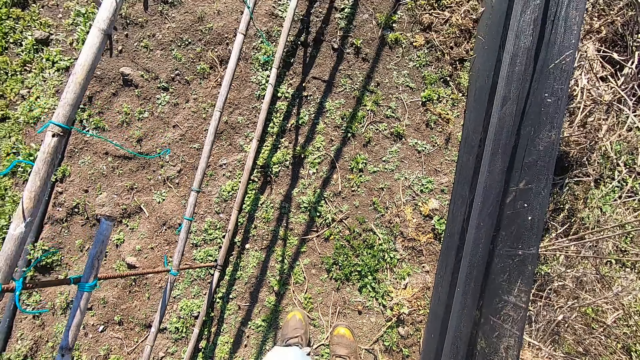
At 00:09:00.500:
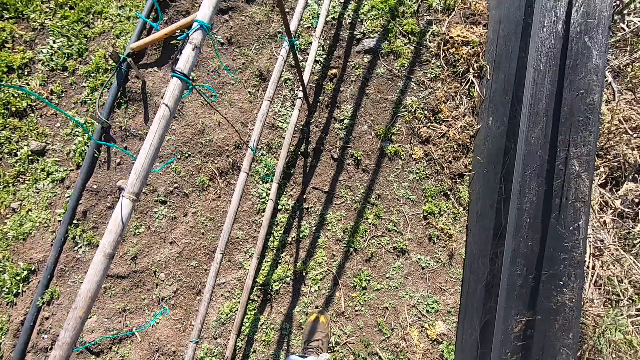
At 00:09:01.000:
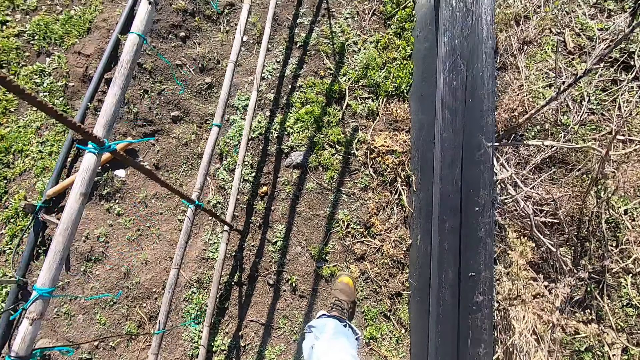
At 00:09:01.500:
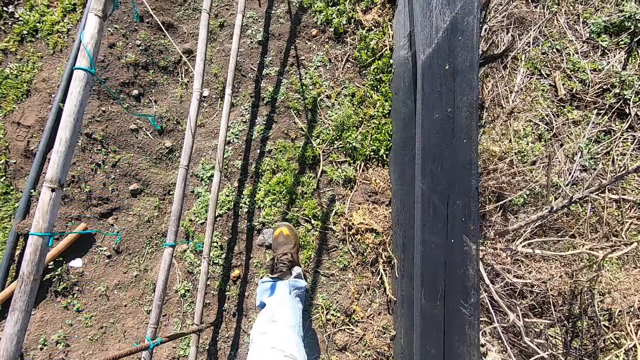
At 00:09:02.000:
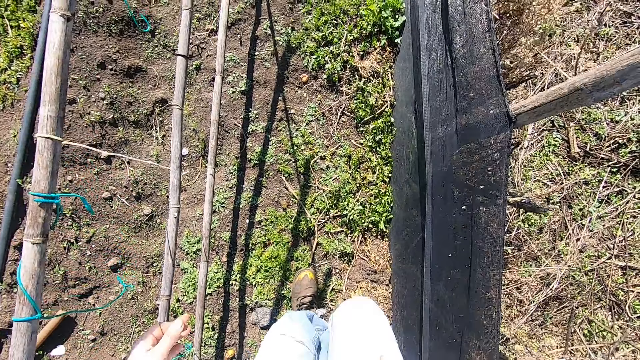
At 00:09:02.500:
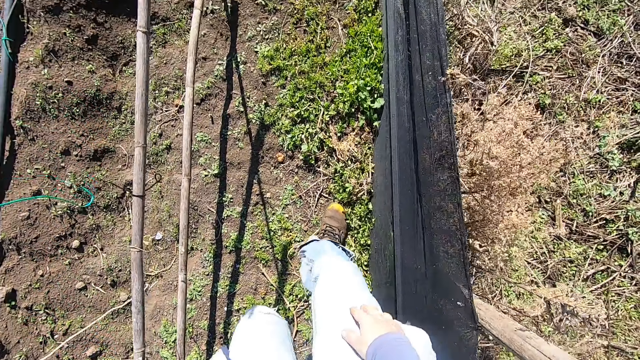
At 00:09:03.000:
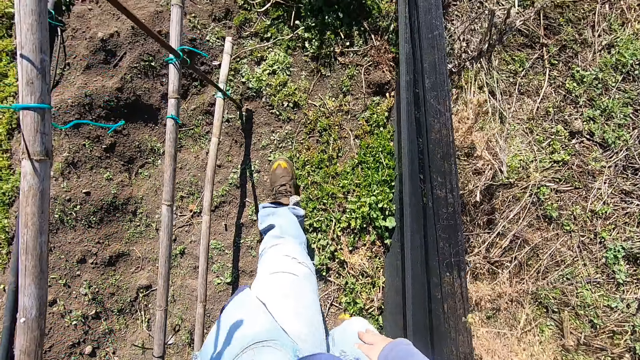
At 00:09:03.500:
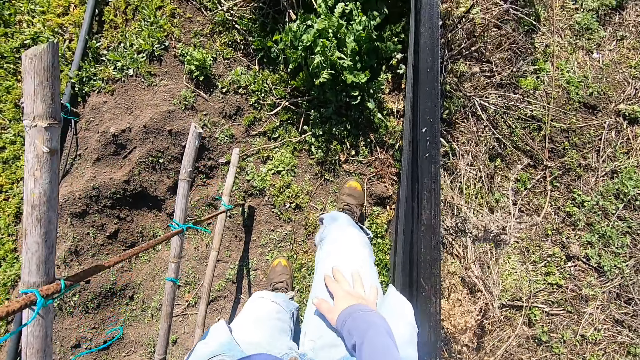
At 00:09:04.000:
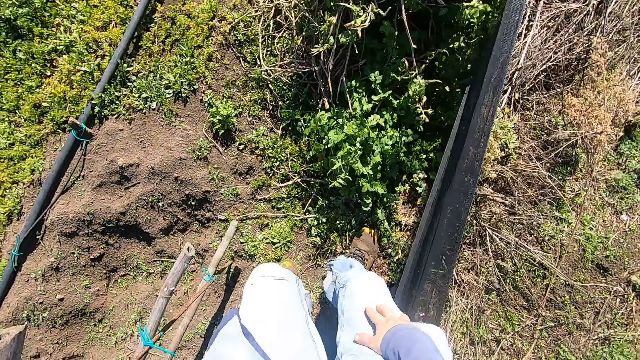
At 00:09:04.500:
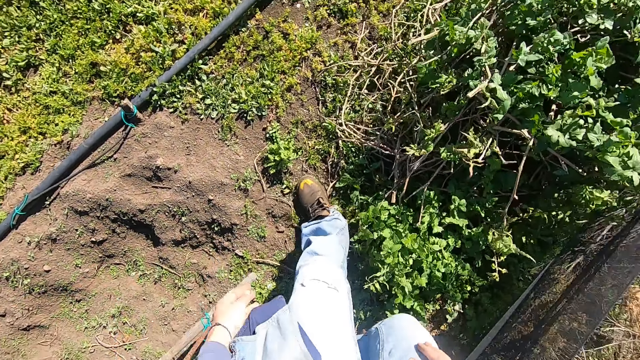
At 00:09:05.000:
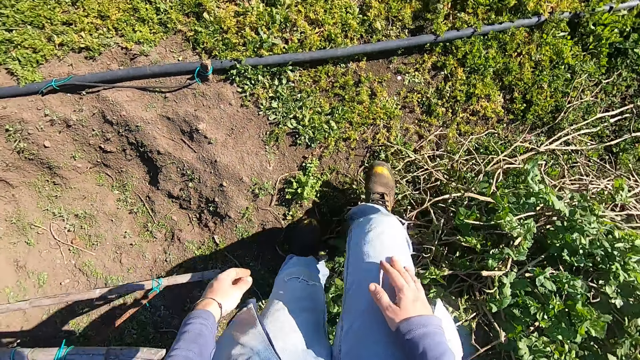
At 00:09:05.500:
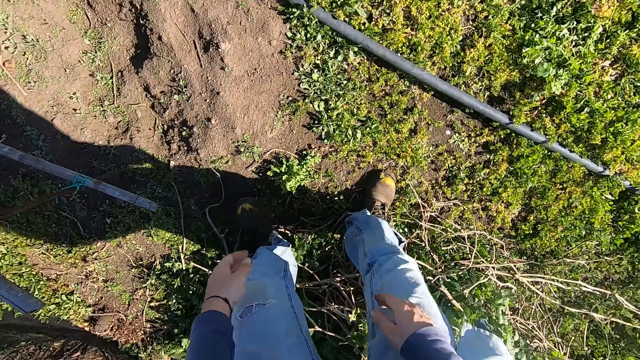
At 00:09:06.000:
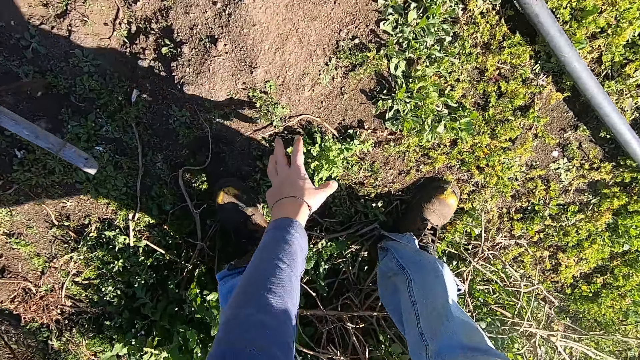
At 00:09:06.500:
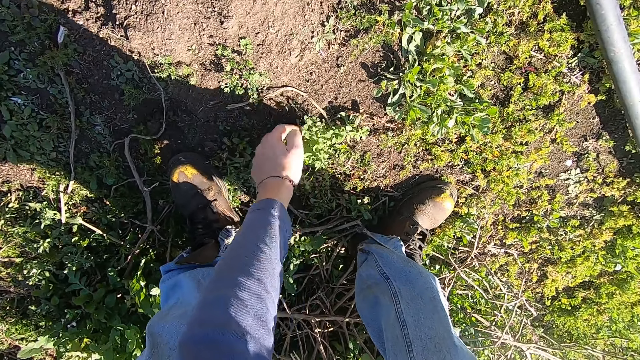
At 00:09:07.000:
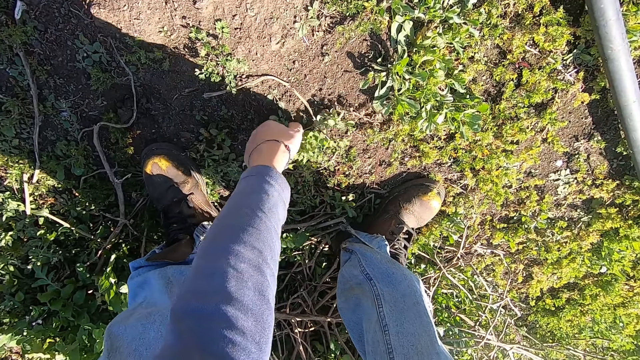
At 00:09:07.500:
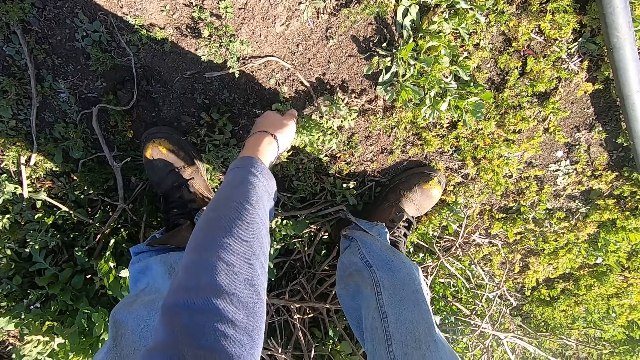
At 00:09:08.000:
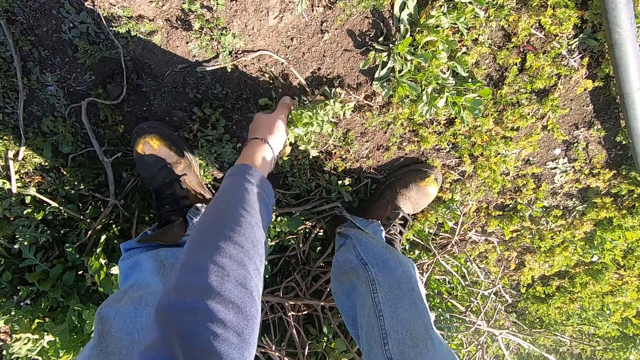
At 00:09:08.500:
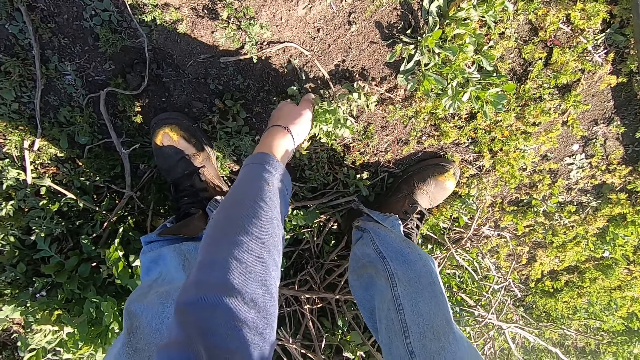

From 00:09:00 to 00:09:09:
The camera wearer walks forward at the farm. He bends low. He pulls a weed plant in the ground with his left hand.

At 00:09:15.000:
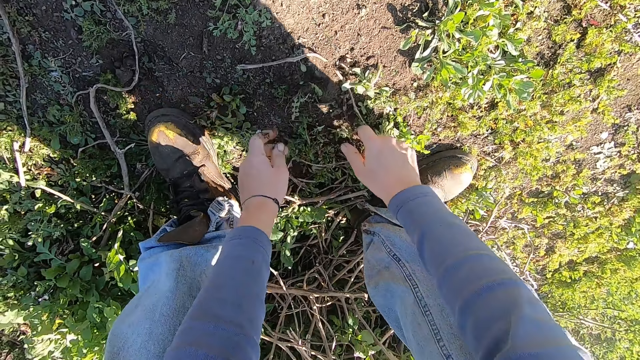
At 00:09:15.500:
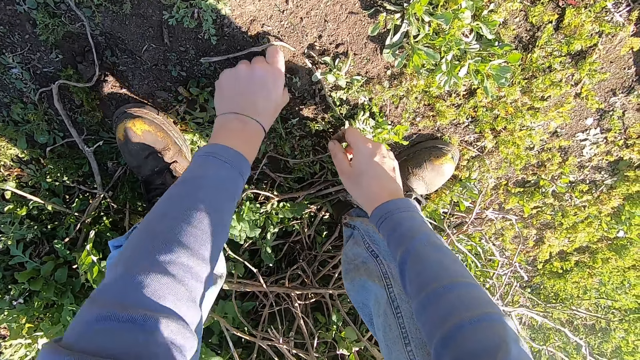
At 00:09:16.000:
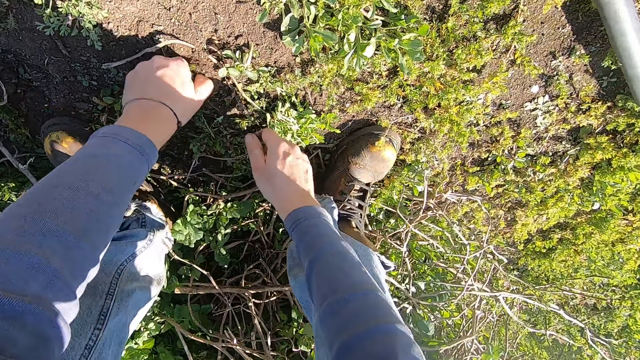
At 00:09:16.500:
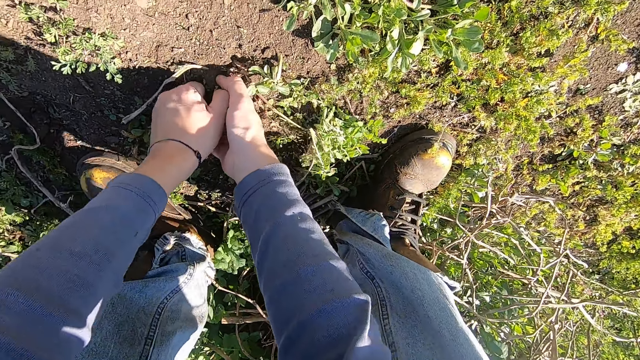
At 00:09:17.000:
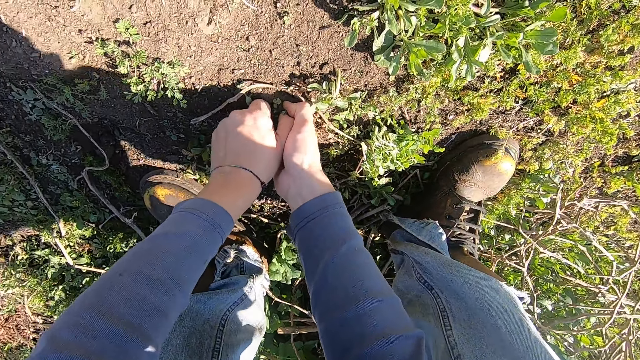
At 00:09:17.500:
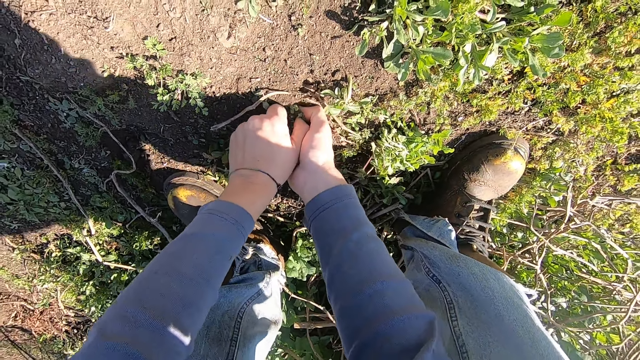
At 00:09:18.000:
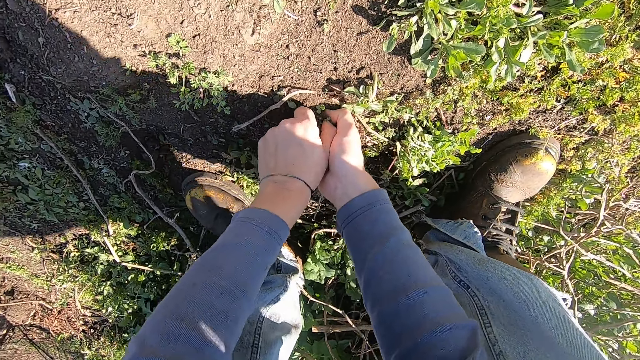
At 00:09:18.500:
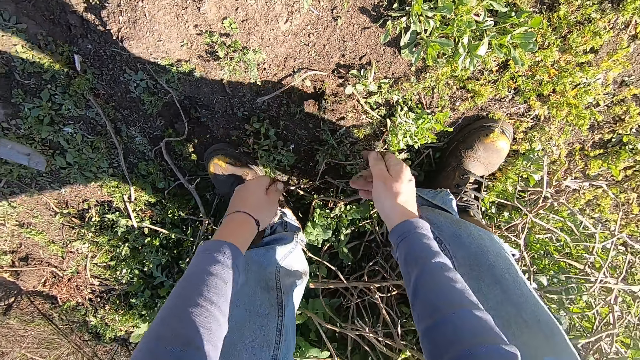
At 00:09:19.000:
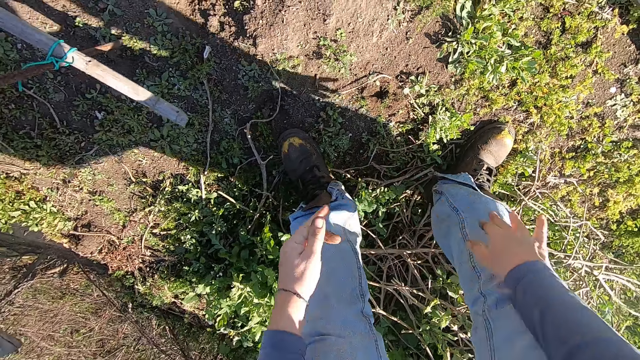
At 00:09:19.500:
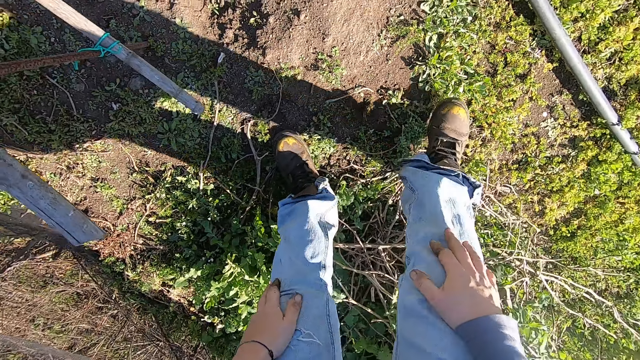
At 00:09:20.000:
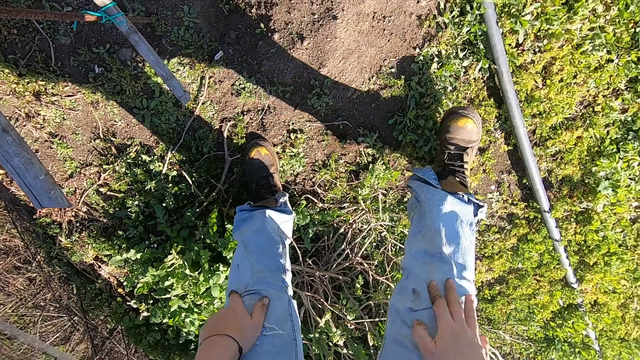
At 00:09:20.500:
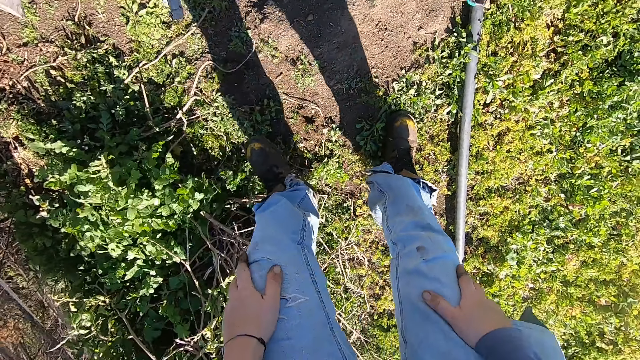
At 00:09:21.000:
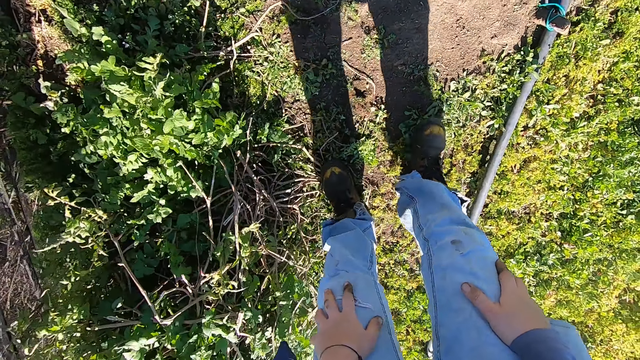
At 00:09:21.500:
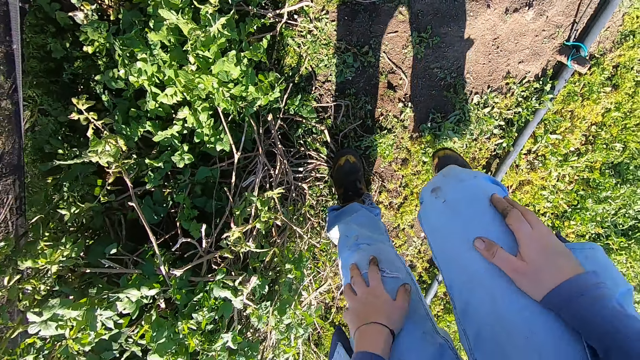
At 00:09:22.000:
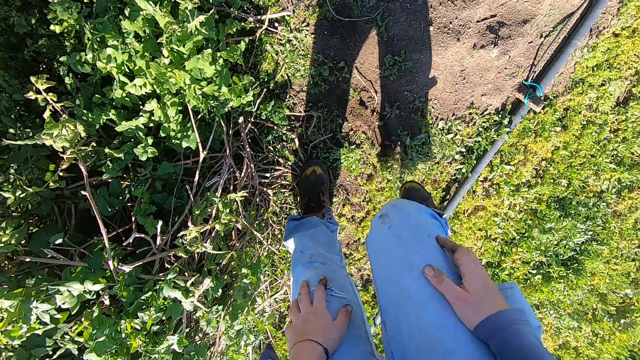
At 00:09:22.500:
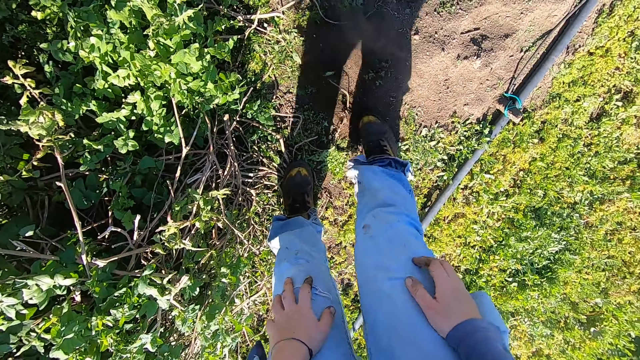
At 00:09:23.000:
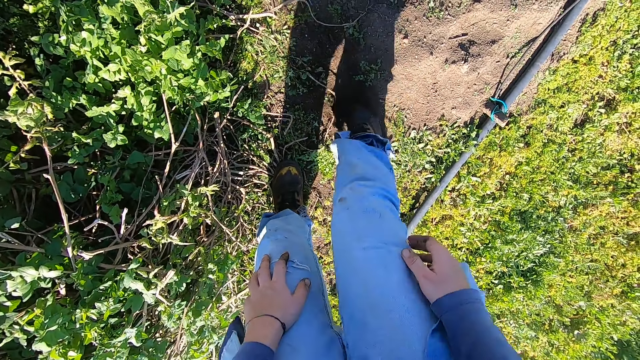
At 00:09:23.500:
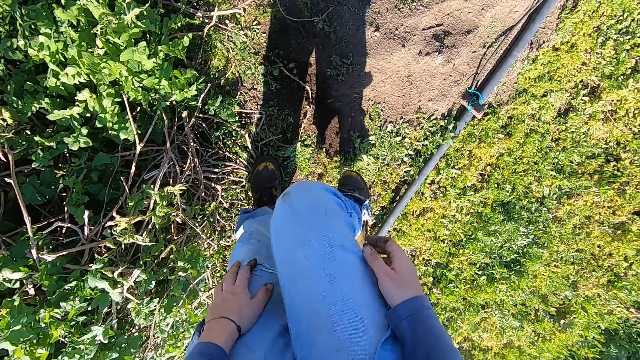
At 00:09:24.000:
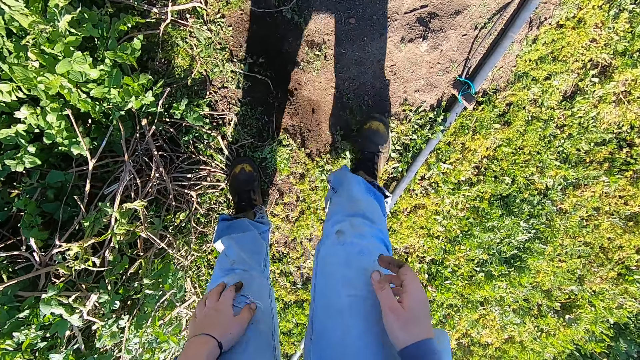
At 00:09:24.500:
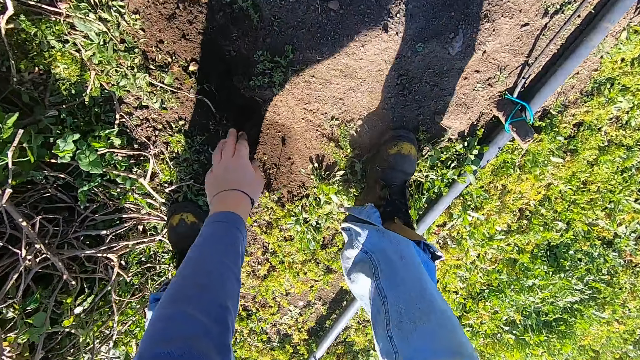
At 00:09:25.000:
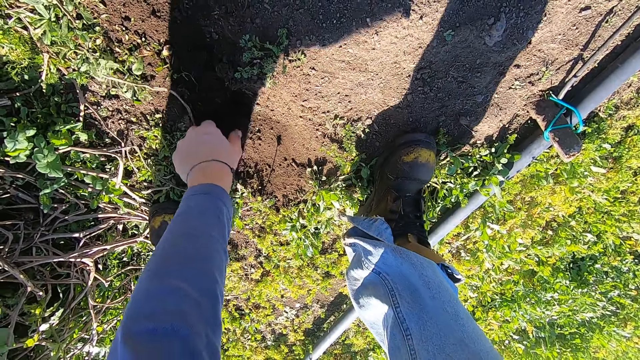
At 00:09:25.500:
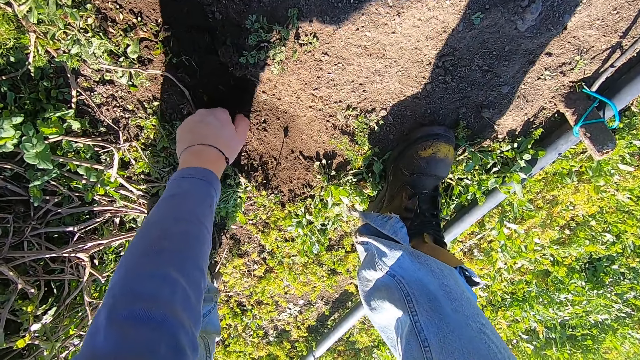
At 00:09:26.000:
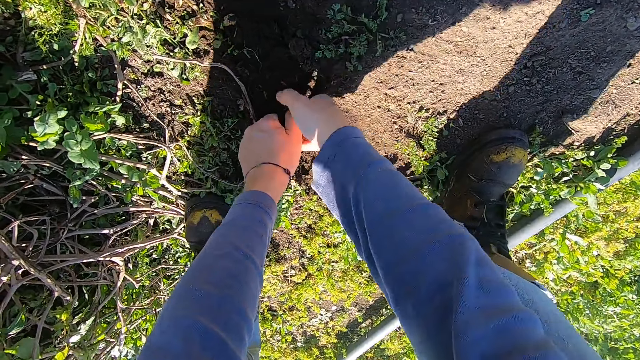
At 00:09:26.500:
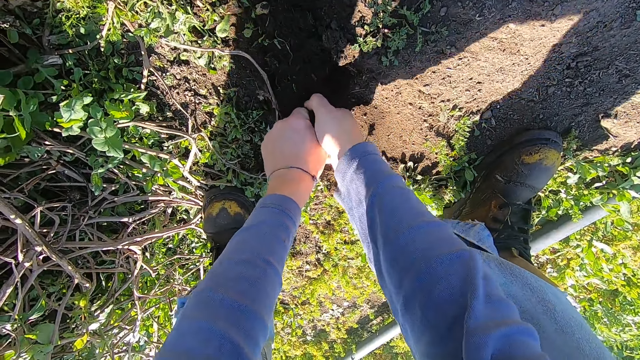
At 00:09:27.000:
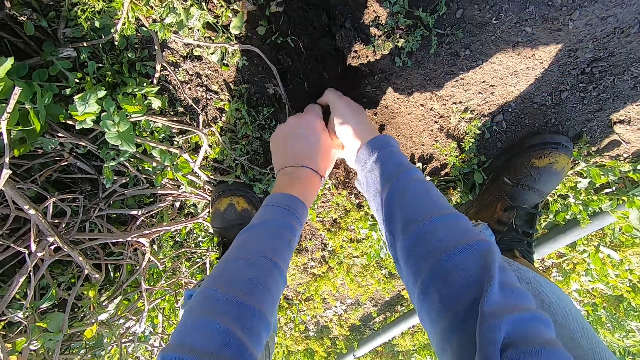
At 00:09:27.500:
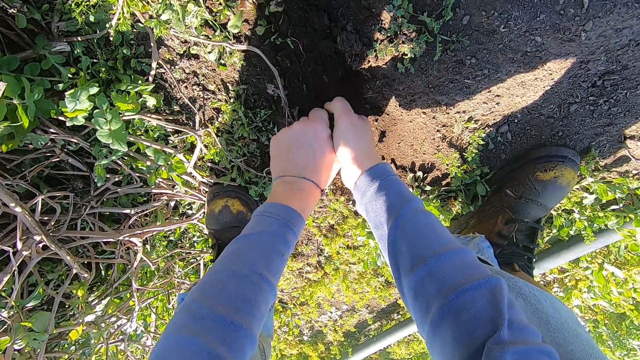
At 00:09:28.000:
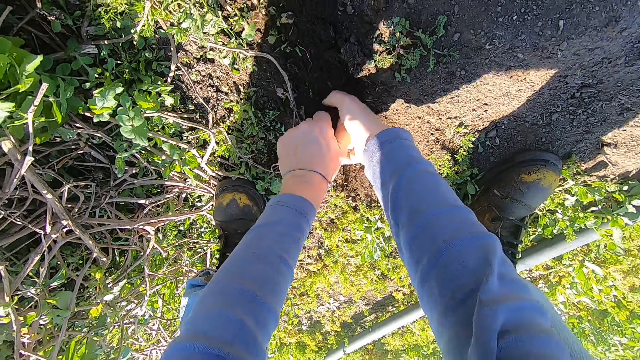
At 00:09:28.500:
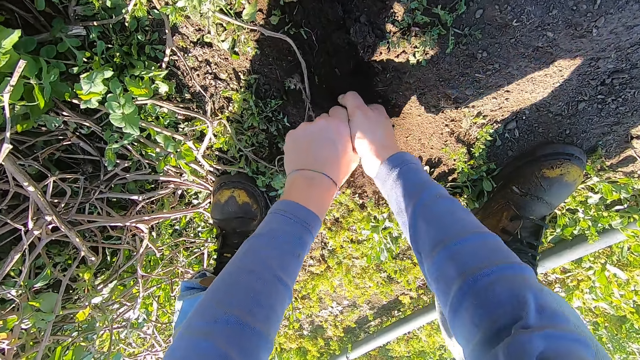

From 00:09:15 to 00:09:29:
The camera wearer removes both hands from the weed plant. He pulls the weed plant on the ground with his left hand. He pulls the weed plant on the ground with both hands. He removes both hands from the weed plant on the ground. He wipes both hands over each other. He places his hands on his thighs. He walks around a garden. He adjusts the position of his legs. He tills the ground with his right leg. He kicks a plant with his legs. He pulls the root of a weed plant on the ground with his left hand. He pulls out the weed plant on the ground with both hands.
